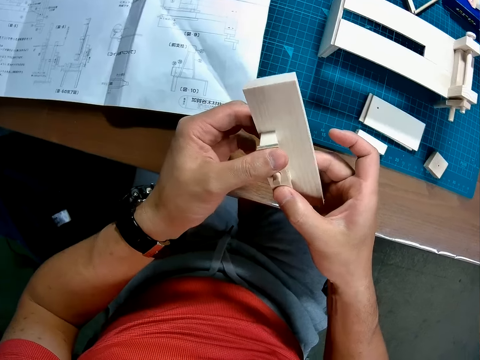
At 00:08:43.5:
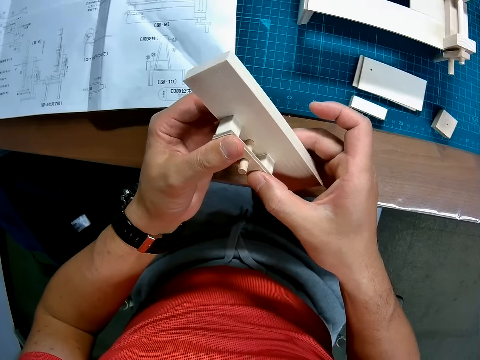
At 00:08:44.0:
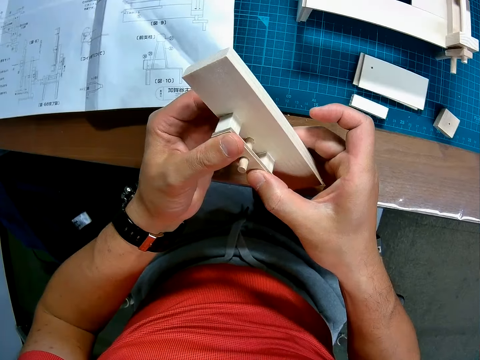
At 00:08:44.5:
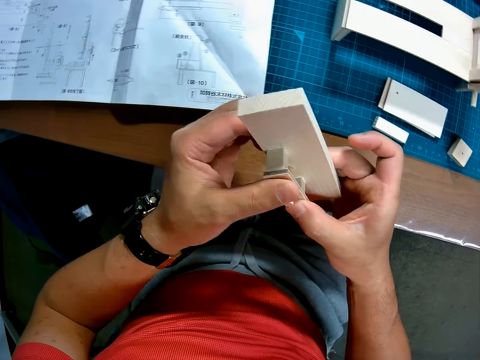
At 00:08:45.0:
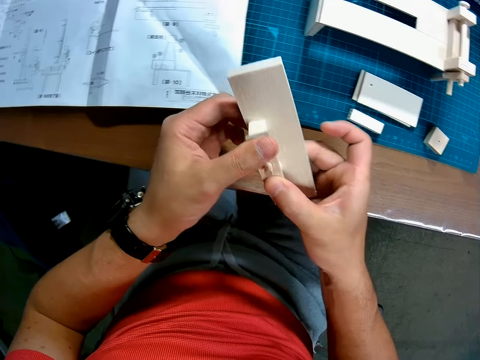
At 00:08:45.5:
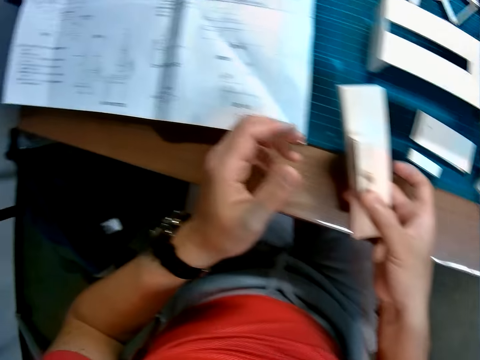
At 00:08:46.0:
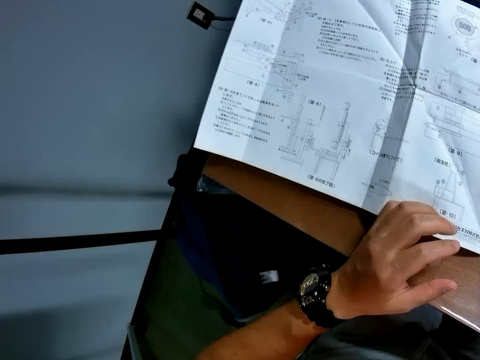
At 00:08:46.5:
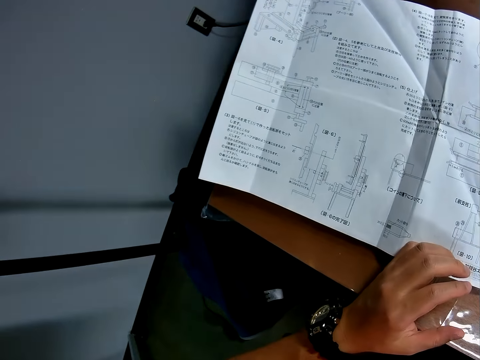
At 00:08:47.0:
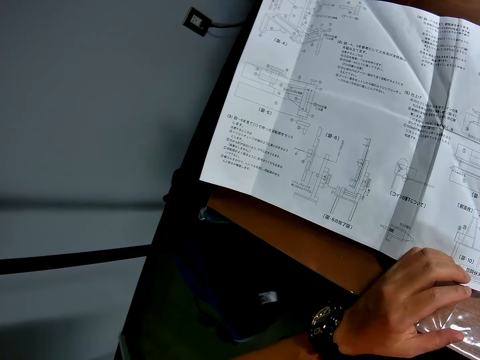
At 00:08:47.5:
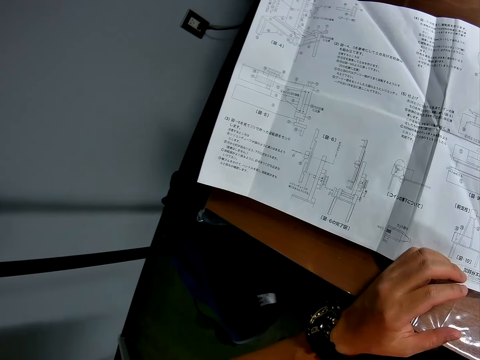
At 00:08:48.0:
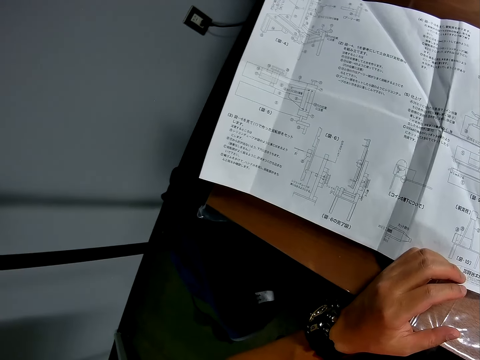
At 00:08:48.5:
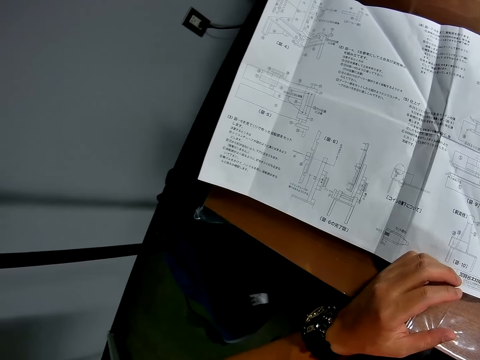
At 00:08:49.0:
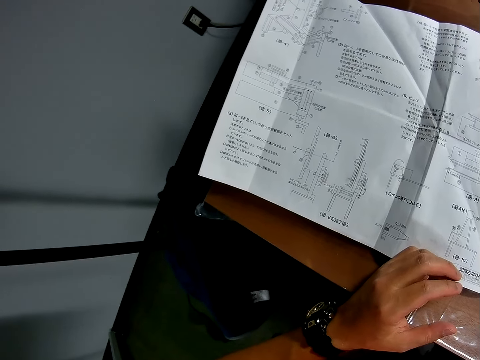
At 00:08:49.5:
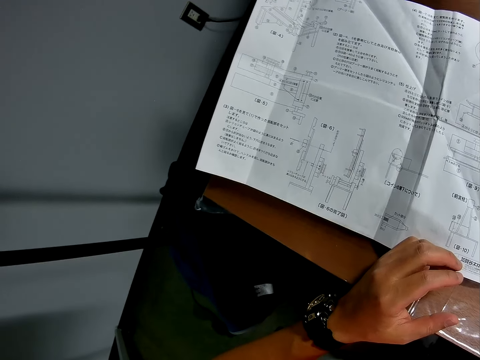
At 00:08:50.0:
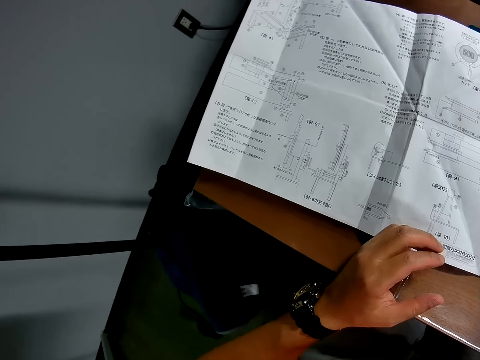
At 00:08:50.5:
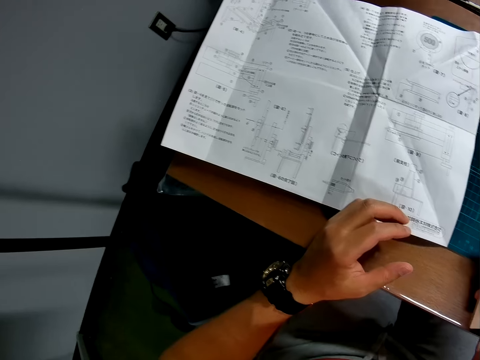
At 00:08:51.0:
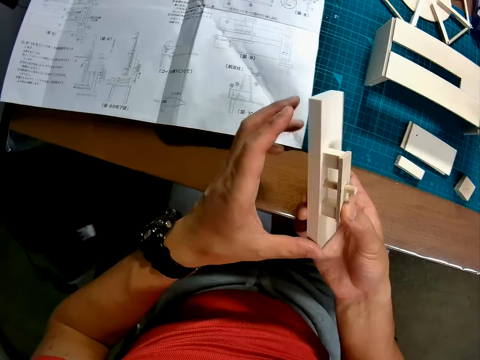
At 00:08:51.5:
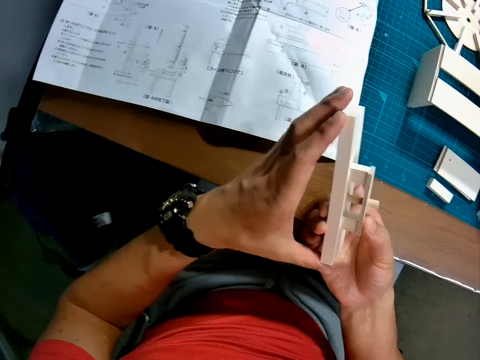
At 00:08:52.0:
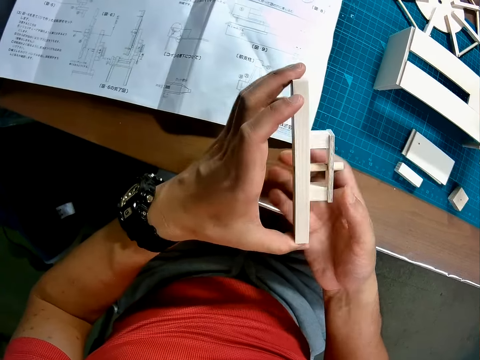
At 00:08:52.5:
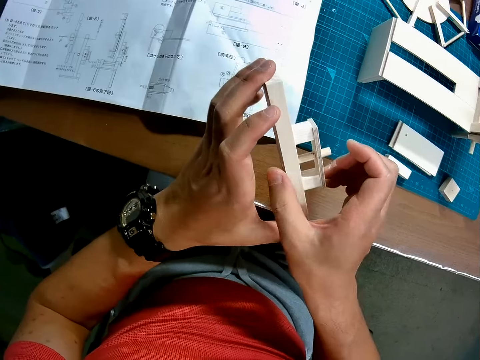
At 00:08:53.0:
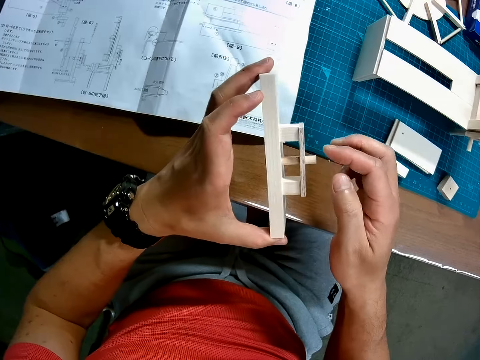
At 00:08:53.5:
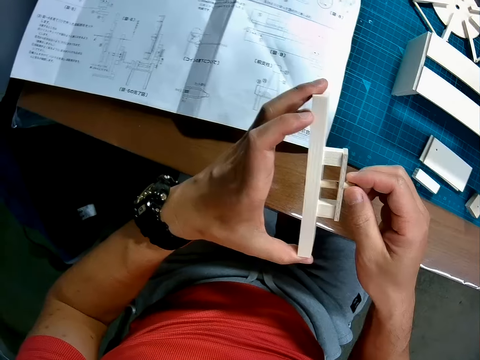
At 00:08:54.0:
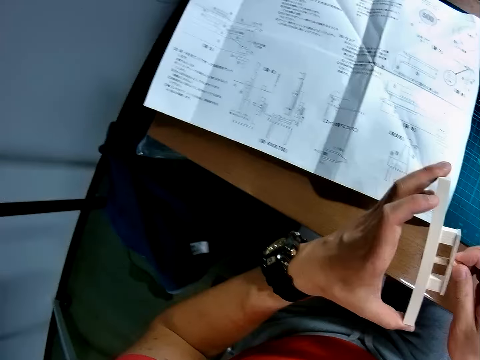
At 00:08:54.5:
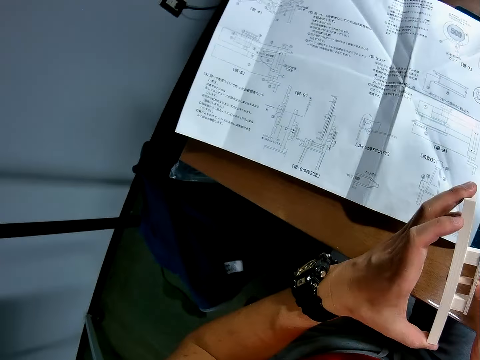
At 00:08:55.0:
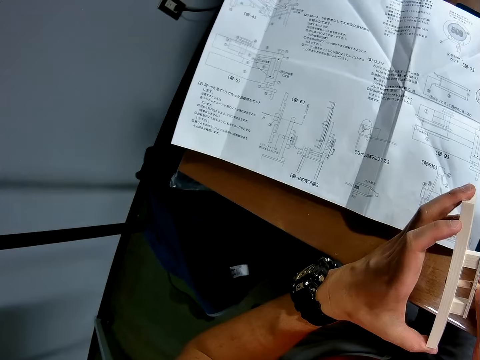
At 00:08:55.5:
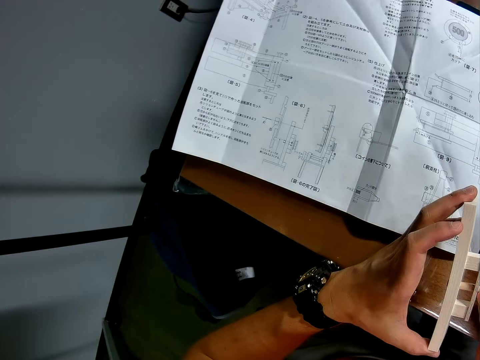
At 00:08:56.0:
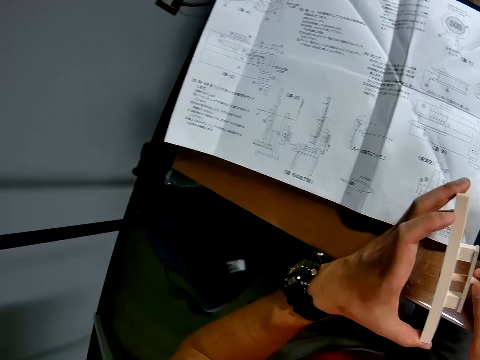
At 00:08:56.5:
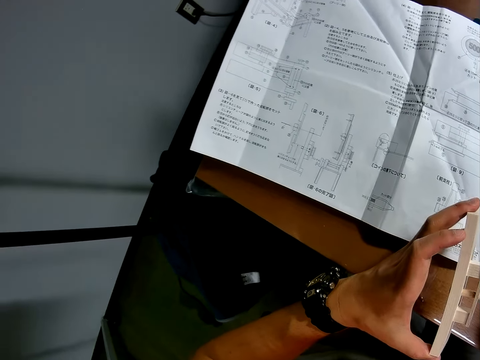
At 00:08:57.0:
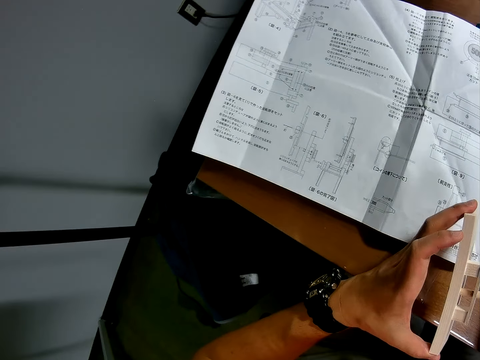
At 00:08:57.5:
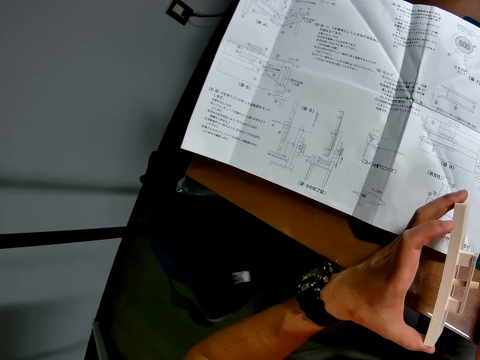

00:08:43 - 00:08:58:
The camera wearer looks at the blueprint again. He looks towards the joined pieces. He touches the sides of the assembly in his hands. He adjusts the joined pieces. He looks at the blueprint again.

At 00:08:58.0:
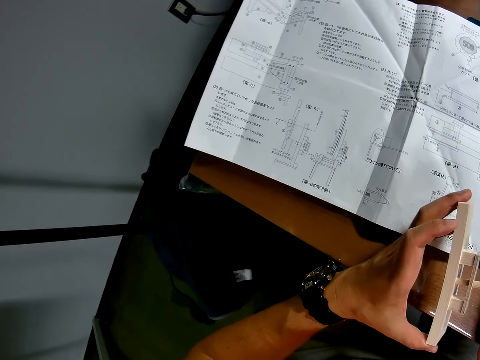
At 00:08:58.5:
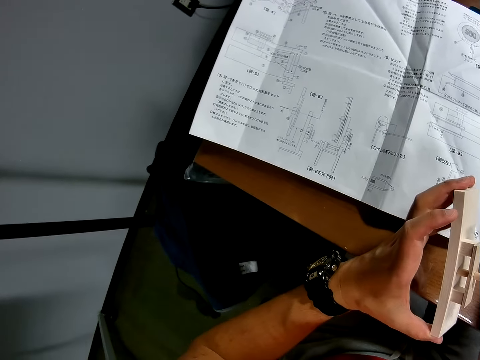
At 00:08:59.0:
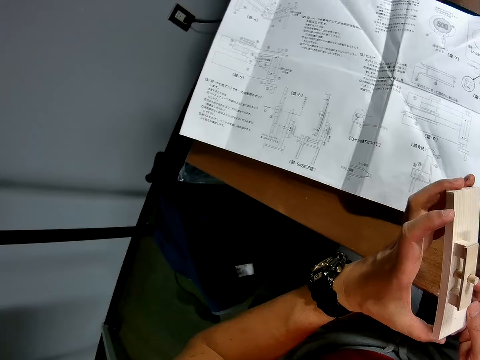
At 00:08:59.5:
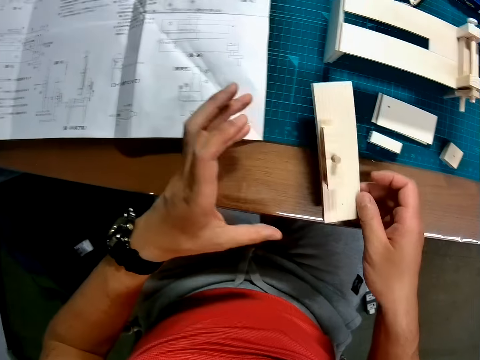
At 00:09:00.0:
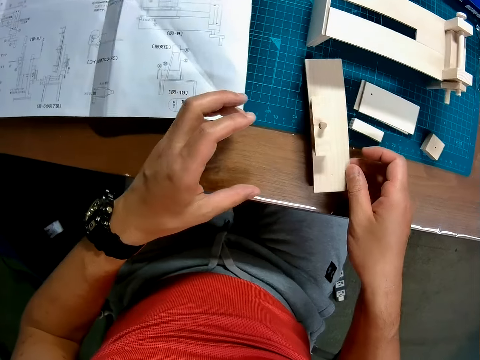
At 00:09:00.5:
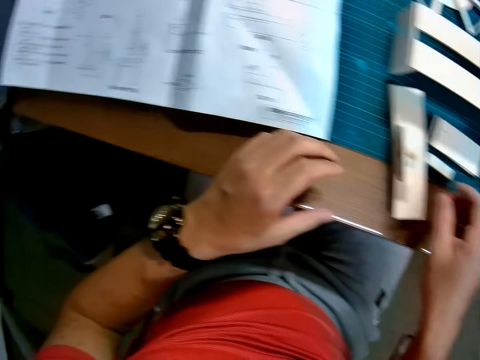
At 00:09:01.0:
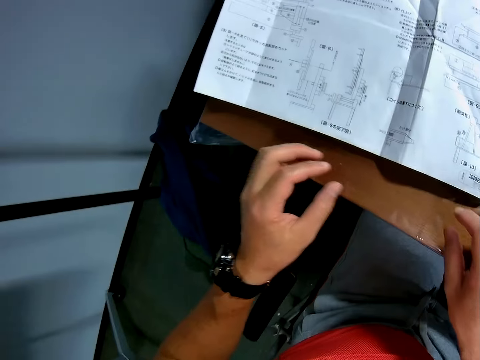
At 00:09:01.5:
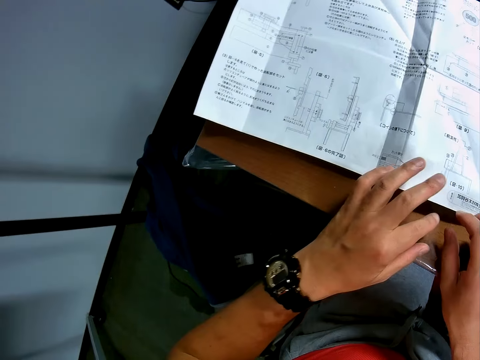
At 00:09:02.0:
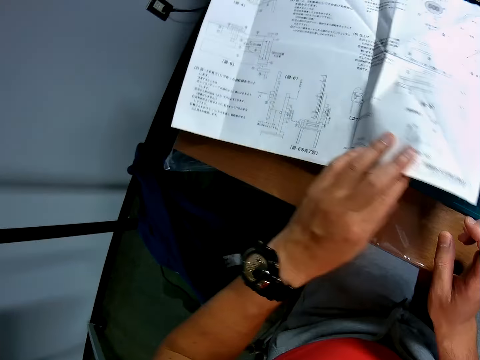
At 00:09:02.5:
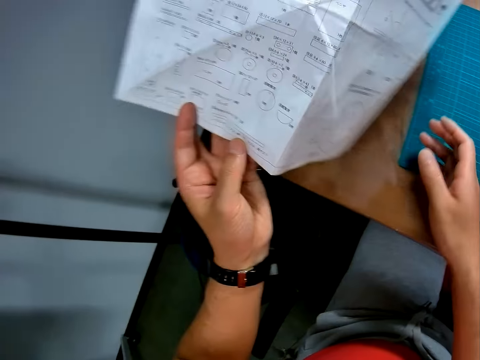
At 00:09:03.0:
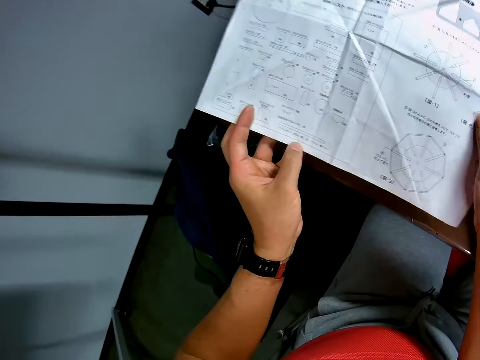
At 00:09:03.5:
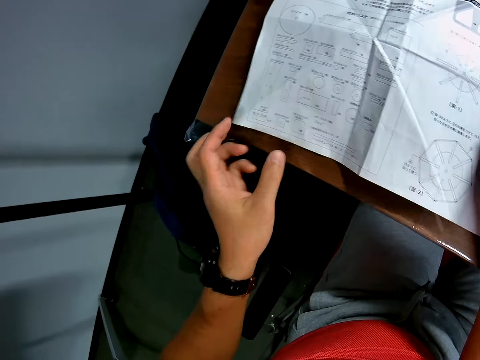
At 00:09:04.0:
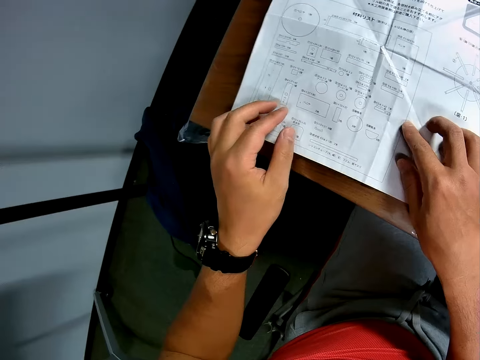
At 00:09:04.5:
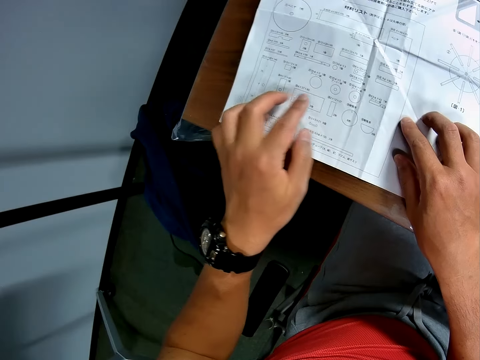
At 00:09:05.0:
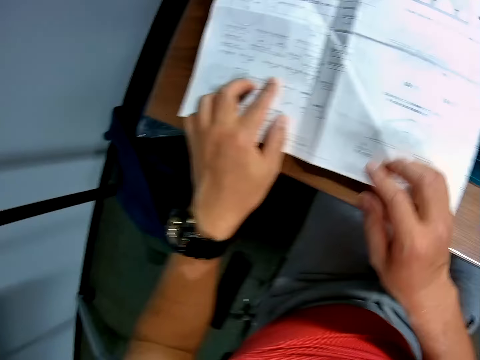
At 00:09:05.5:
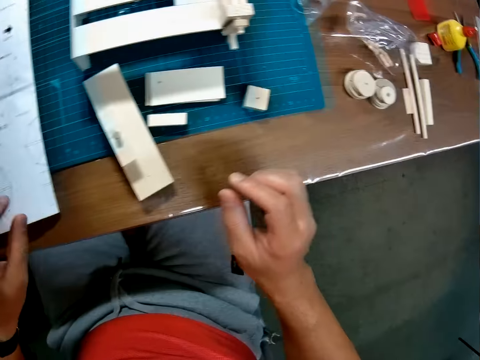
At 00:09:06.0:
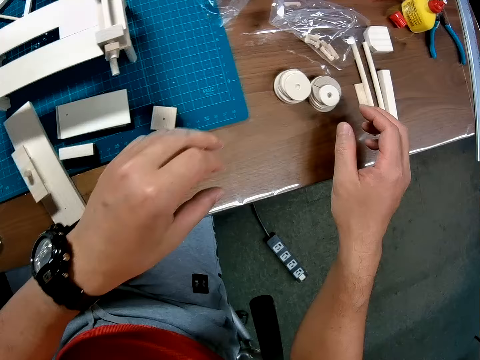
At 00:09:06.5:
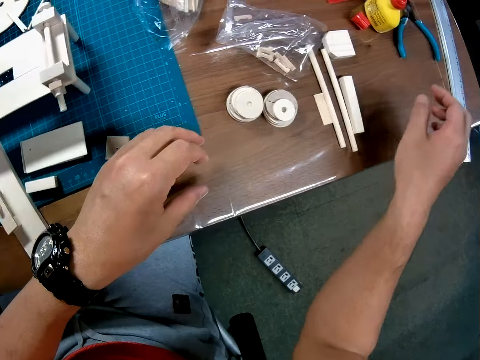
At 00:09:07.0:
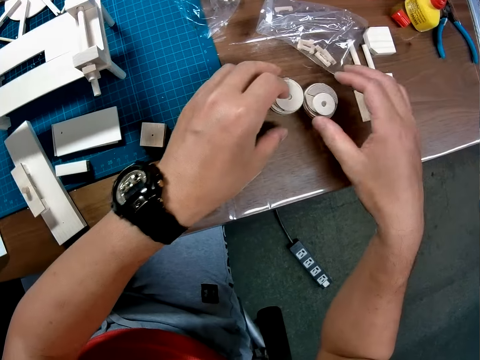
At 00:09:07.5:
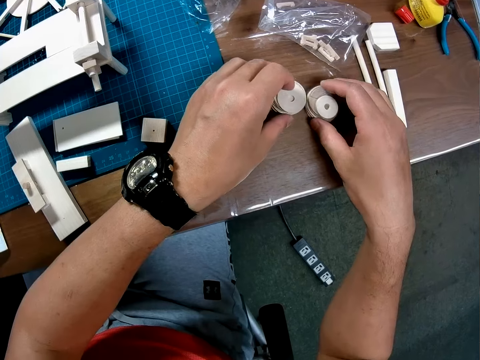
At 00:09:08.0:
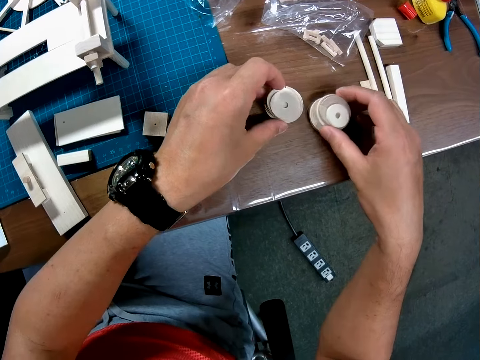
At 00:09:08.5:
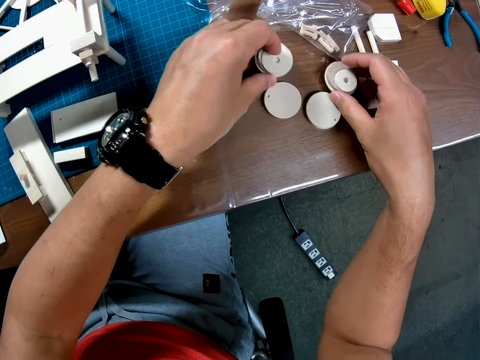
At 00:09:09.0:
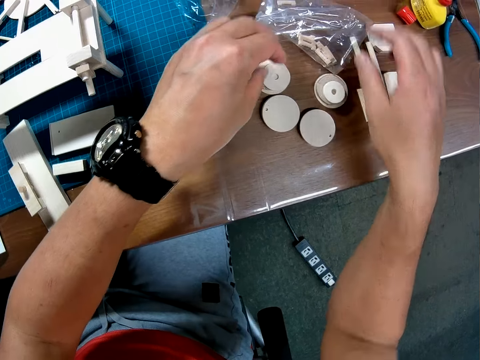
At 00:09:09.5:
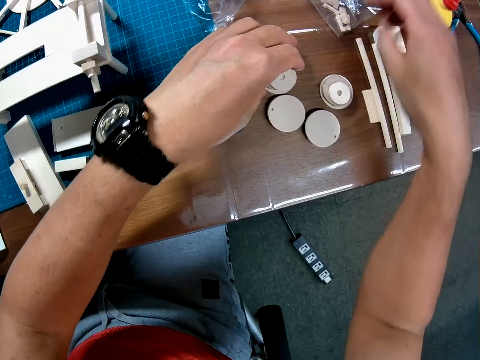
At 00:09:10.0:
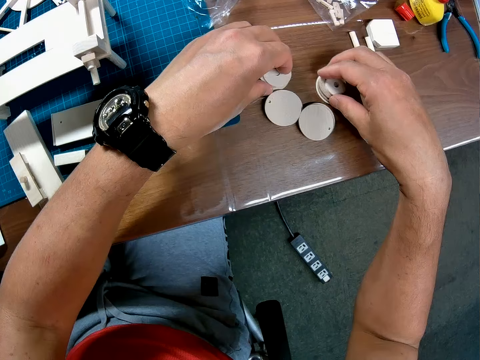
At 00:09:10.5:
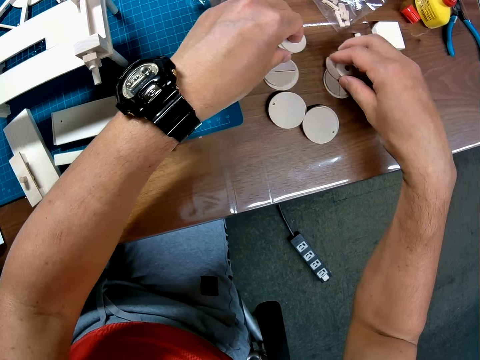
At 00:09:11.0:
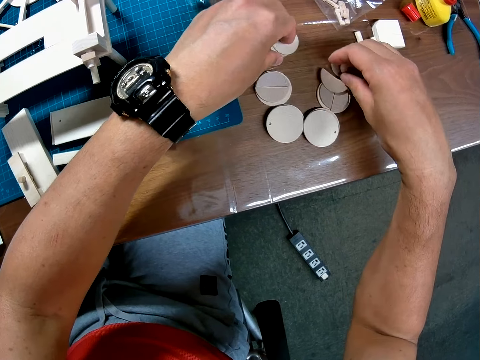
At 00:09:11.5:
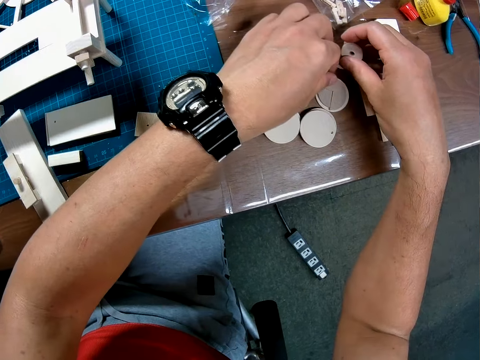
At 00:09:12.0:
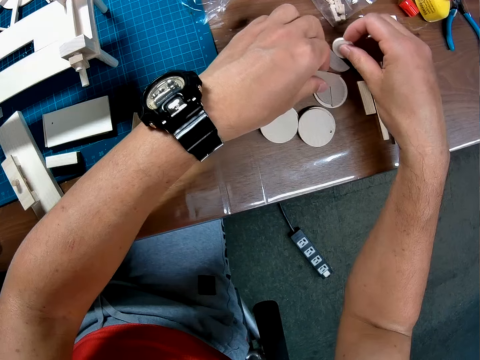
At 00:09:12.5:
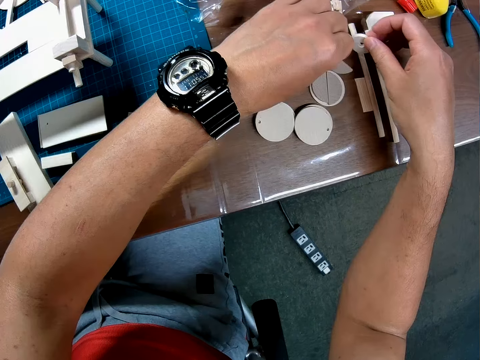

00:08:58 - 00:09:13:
The camera wearer drops the assembly on the table. They turn the blueprint or manual paper upside down. They read the blueprint. They position the manual paper on the table. They separate sets of circular pieces on the table. They look towards the pieces of craft materials on the table. They disarrange the pieces of craft materials on the table. They move a small grip seal bag with pieces of craft materials to another position on the table. They disarrange the pieces of craft materials on the table. They separate sets of circular pieces on the table.
